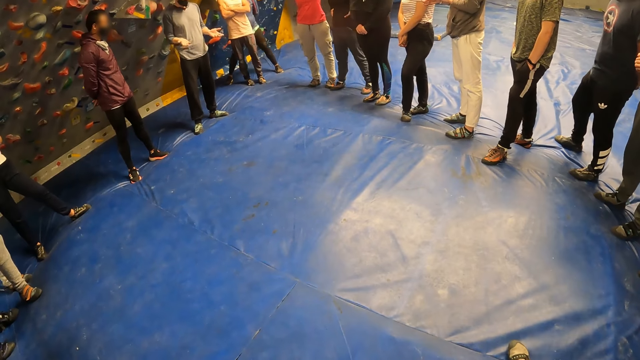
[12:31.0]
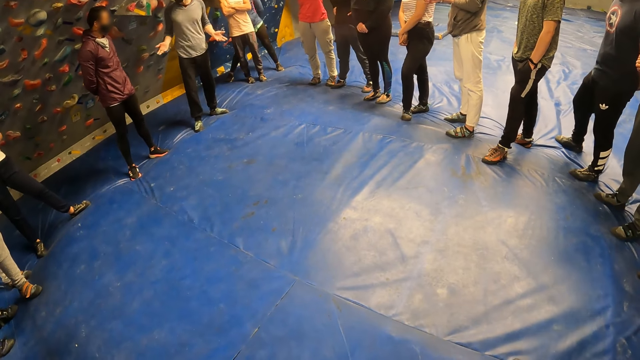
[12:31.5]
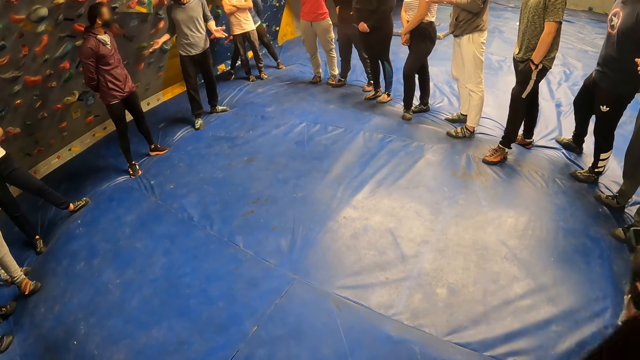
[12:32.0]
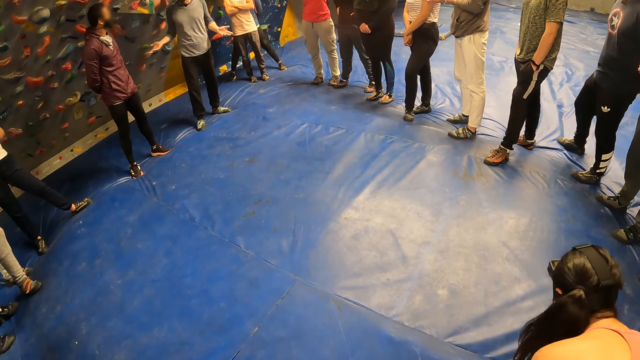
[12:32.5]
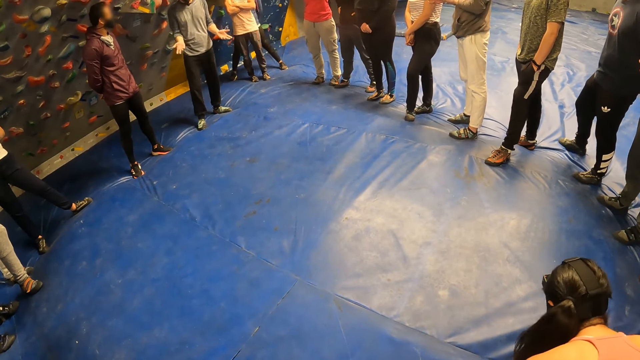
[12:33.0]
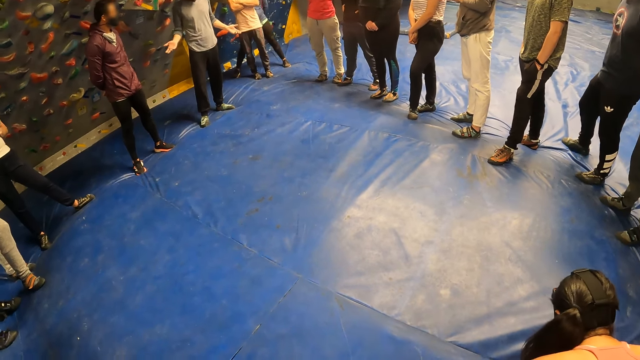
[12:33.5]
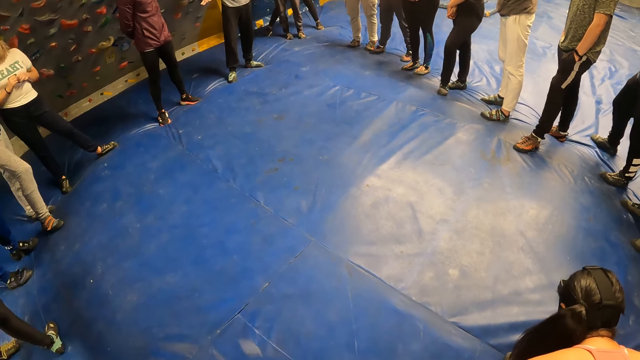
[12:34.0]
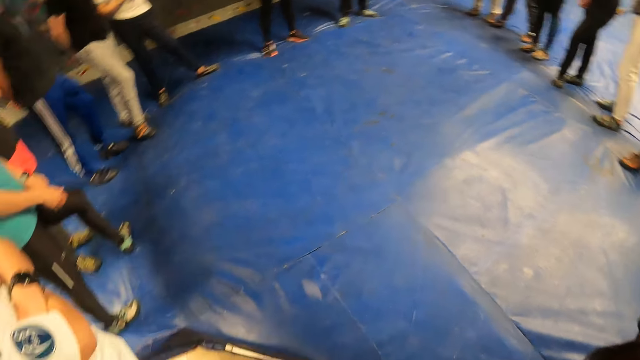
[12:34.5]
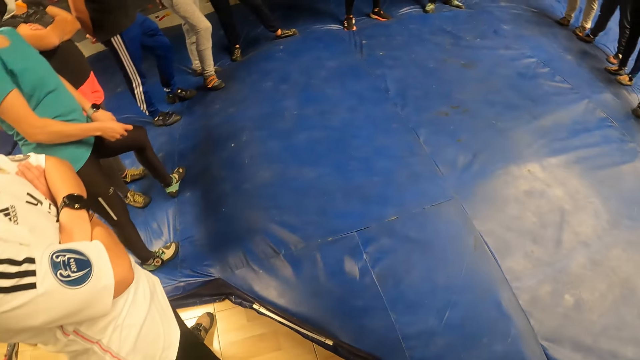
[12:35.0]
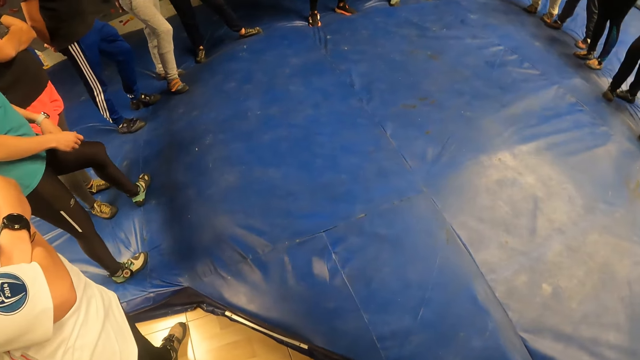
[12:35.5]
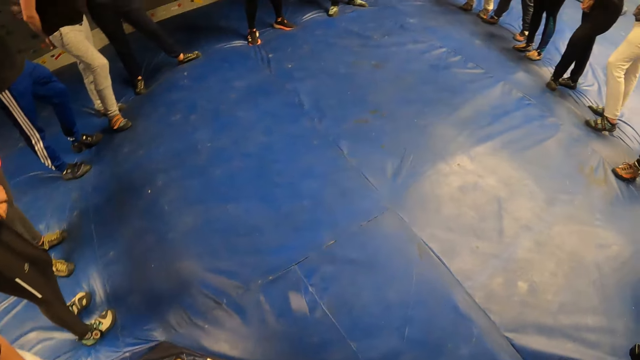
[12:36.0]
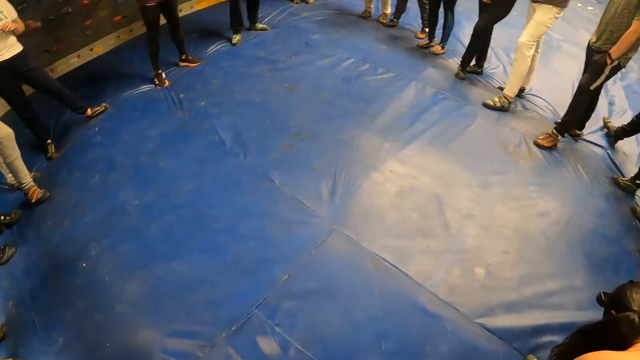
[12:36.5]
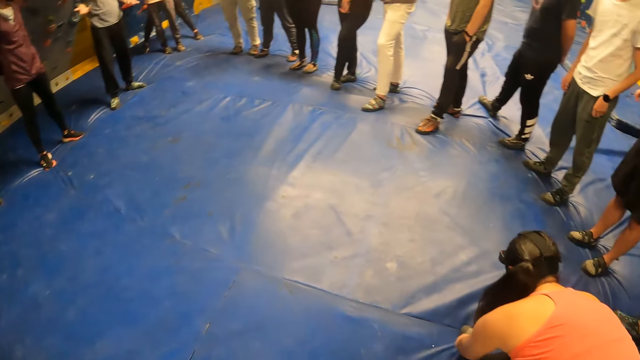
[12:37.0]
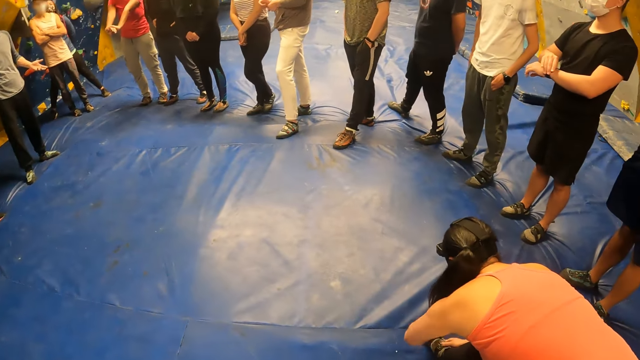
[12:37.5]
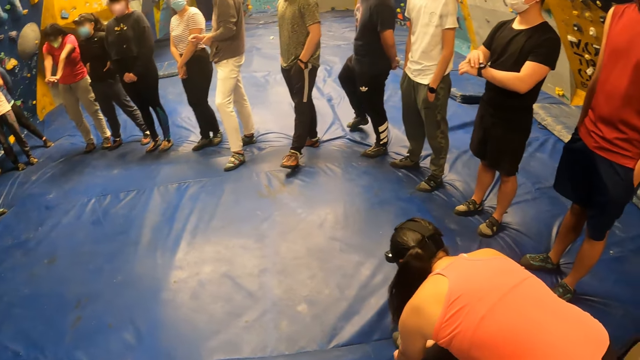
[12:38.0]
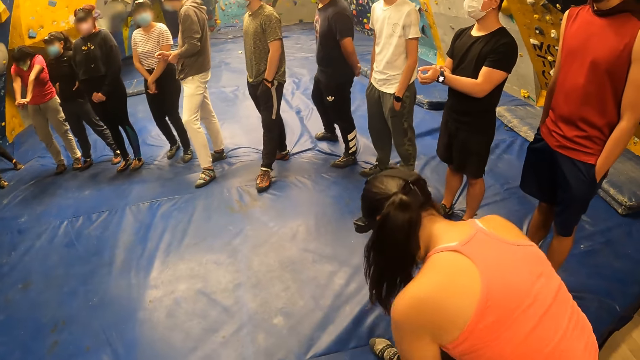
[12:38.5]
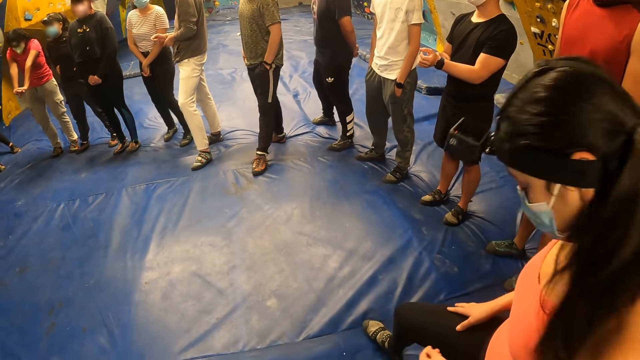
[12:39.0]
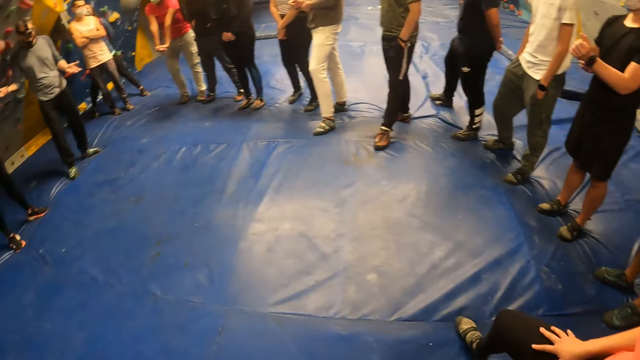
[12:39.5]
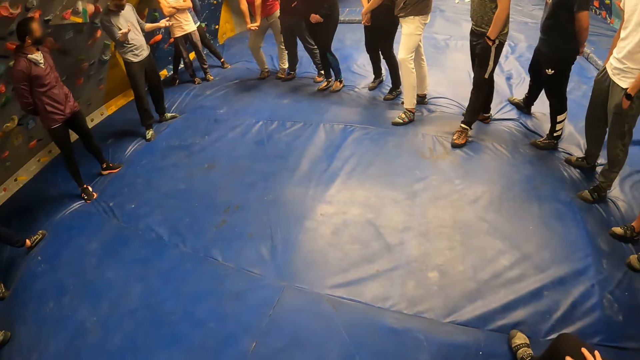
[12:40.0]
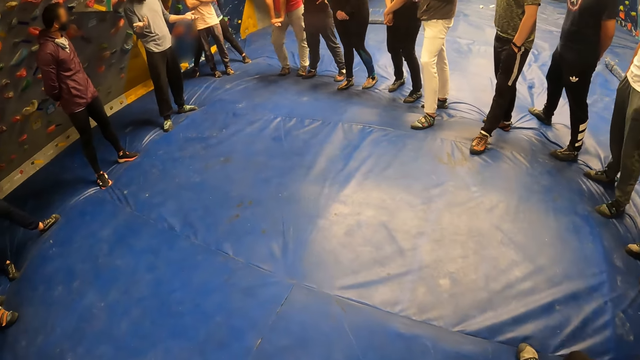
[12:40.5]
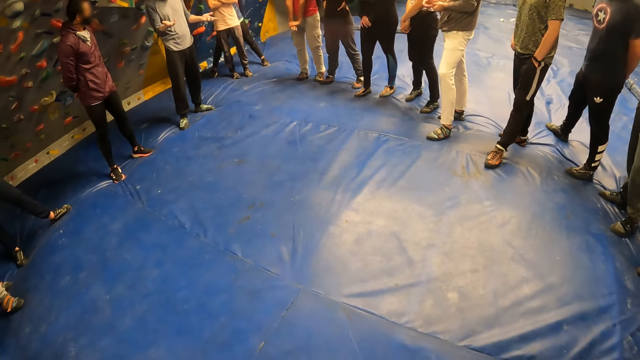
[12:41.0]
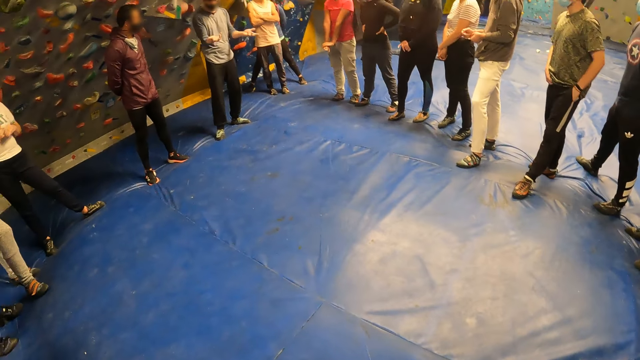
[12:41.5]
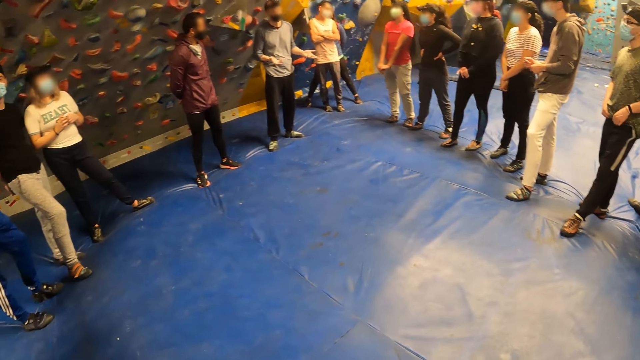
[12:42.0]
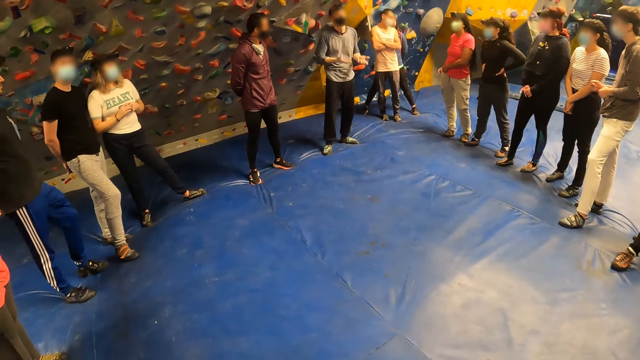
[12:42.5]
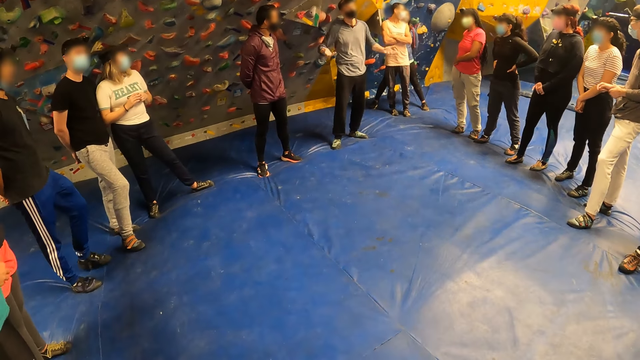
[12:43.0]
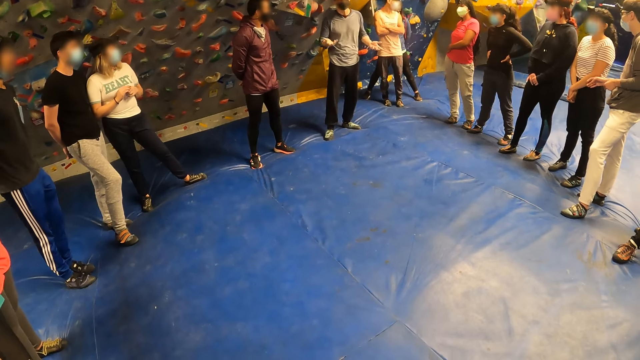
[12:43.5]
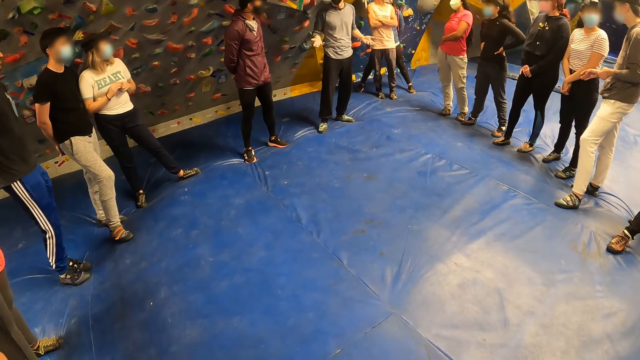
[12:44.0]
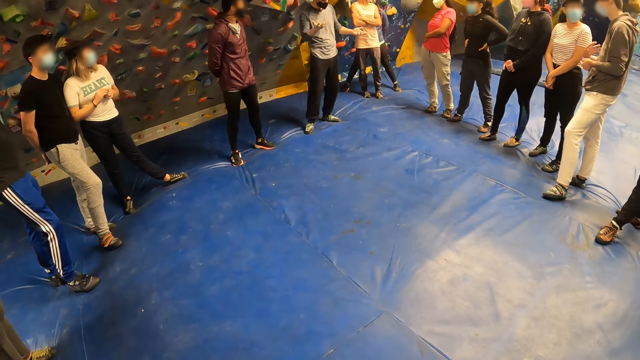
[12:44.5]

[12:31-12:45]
A man touches his wristwatch on his left hand with his right hand. Another man demonstrates to a group of people with both hands.

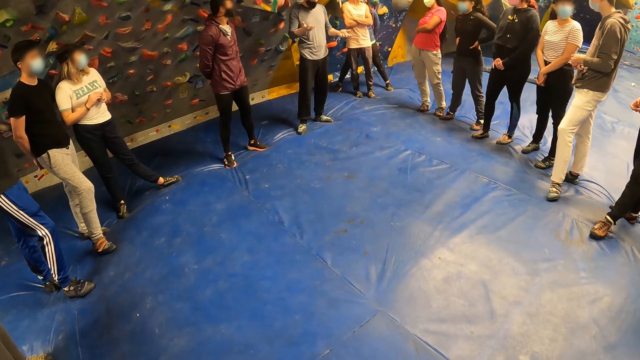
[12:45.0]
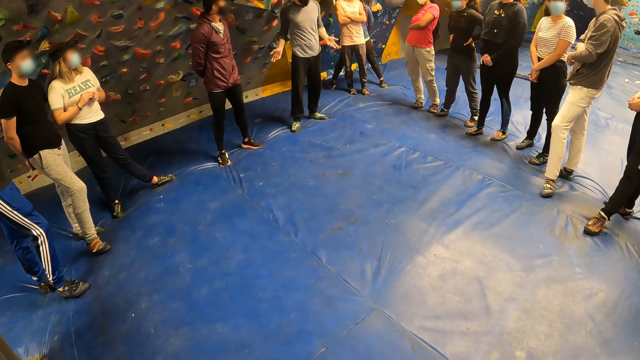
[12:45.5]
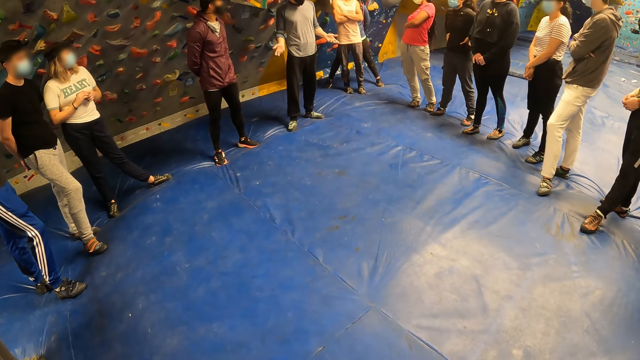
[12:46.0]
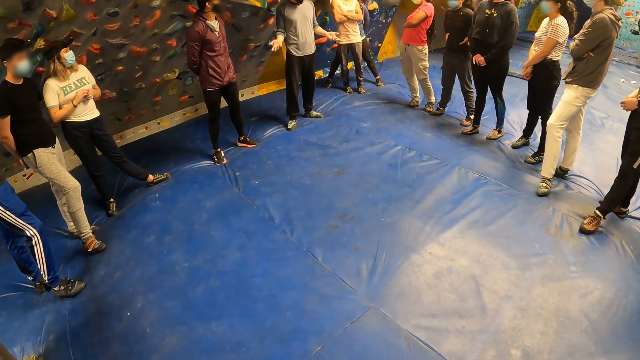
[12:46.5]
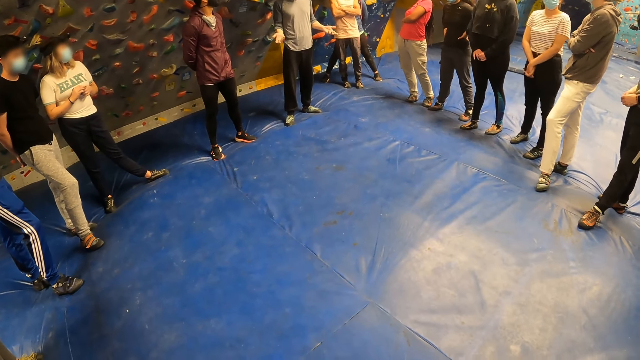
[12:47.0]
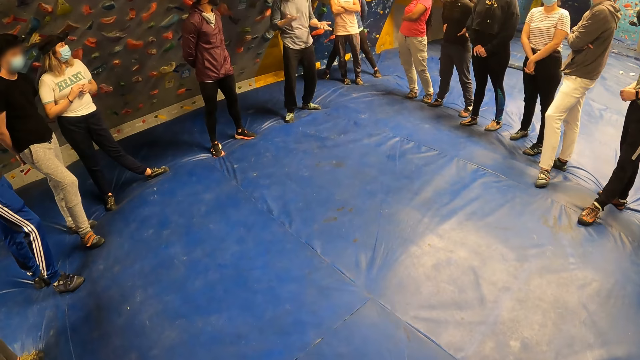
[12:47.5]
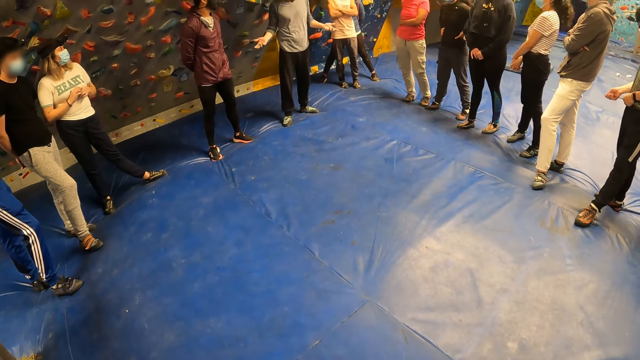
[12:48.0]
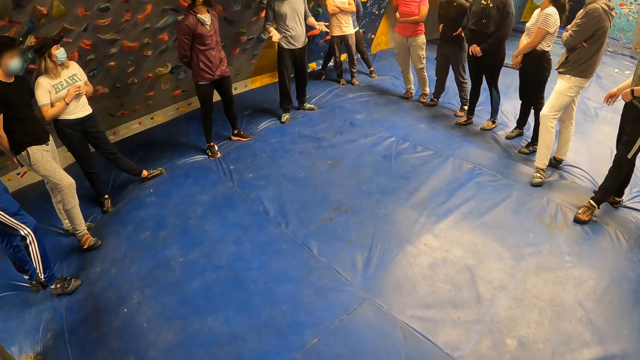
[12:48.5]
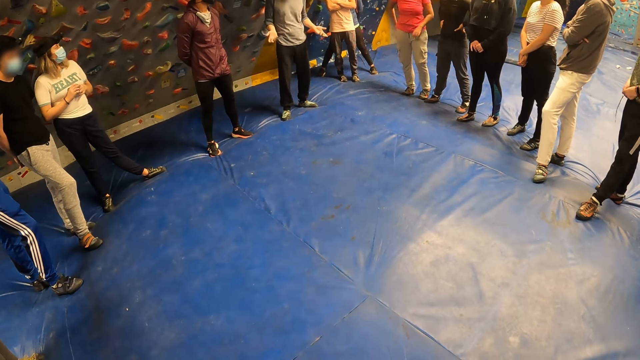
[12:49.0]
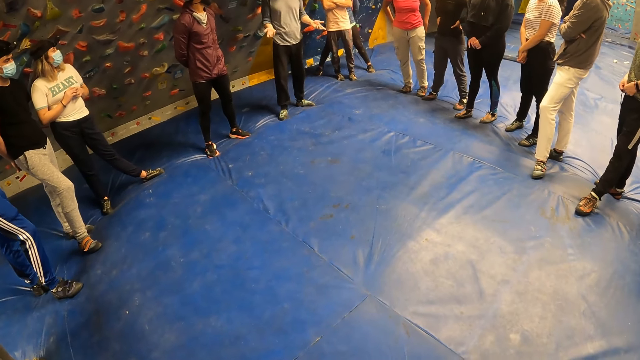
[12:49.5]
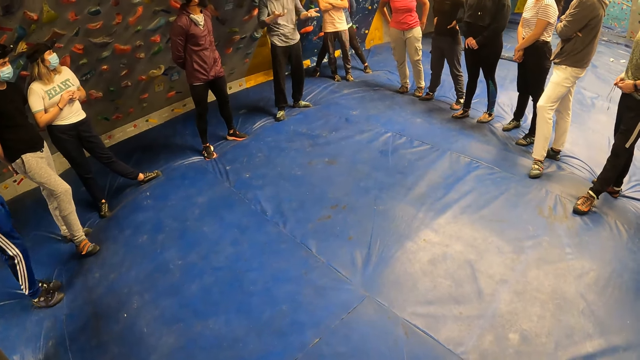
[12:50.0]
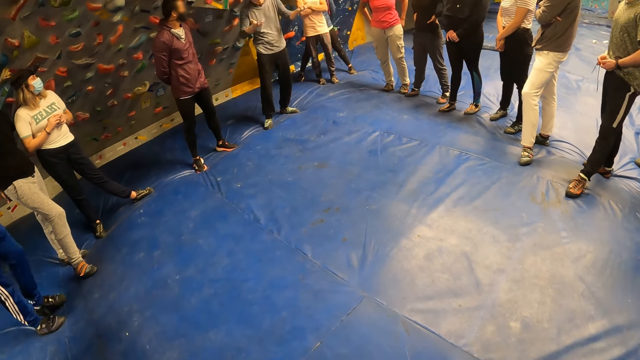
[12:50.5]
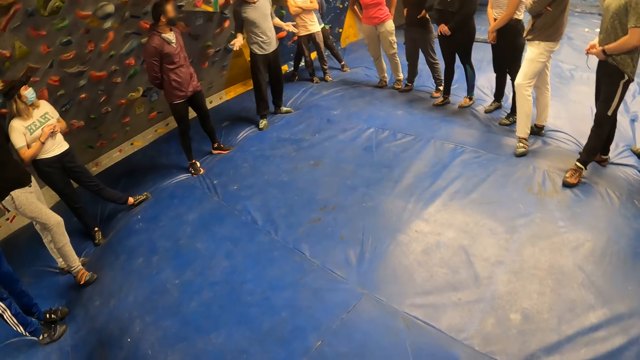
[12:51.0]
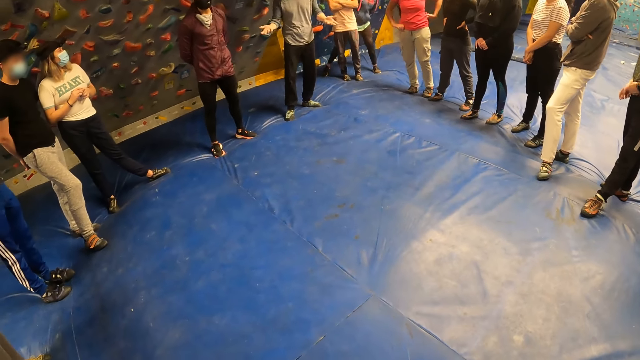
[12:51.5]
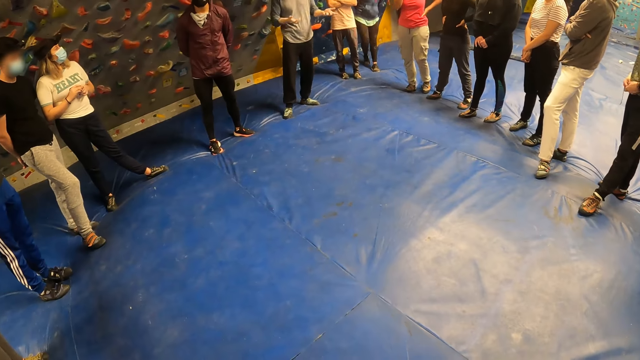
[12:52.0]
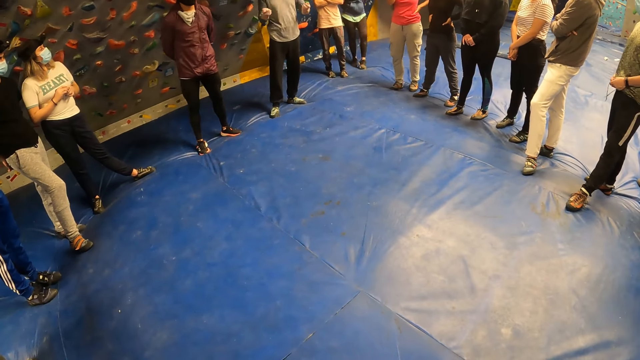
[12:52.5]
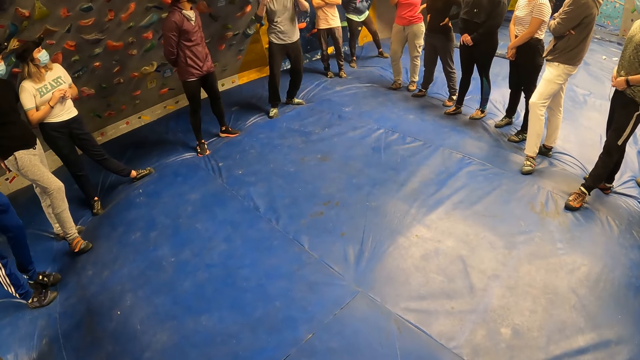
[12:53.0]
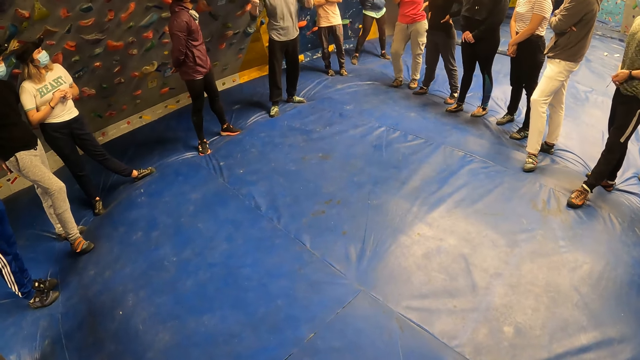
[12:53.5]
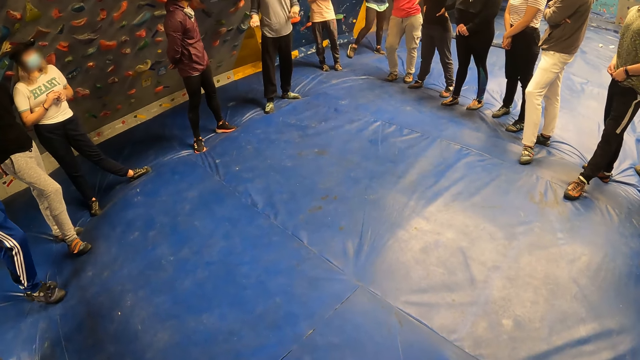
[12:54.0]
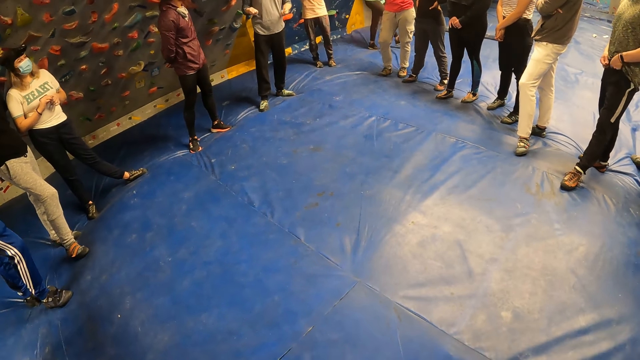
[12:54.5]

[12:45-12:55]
The man holds his trouser rope with both hands. The man ties the trouser rope with both hands.
